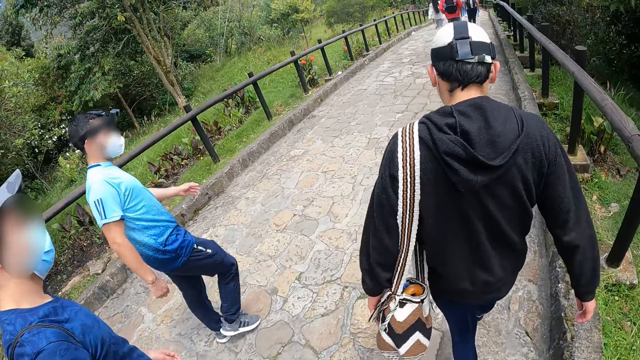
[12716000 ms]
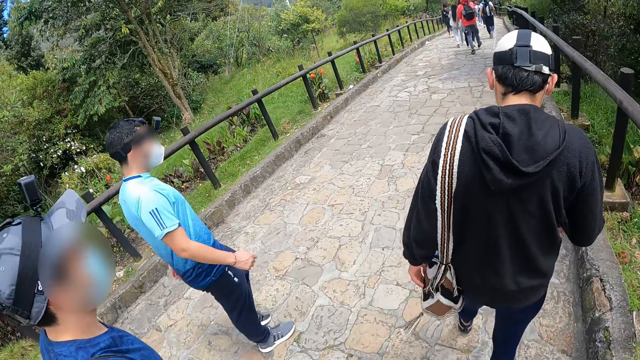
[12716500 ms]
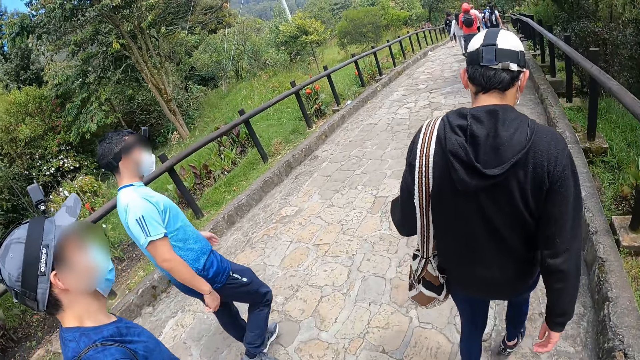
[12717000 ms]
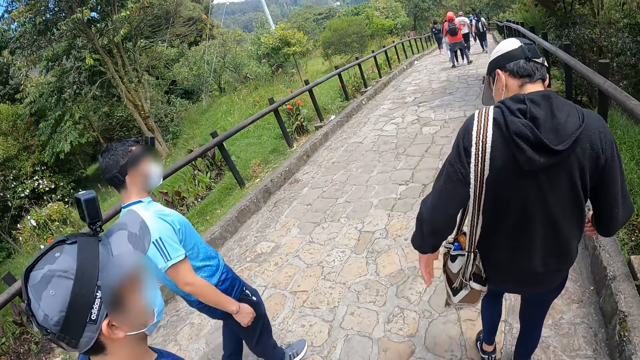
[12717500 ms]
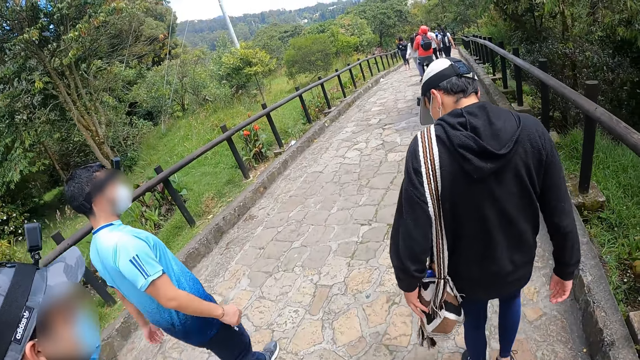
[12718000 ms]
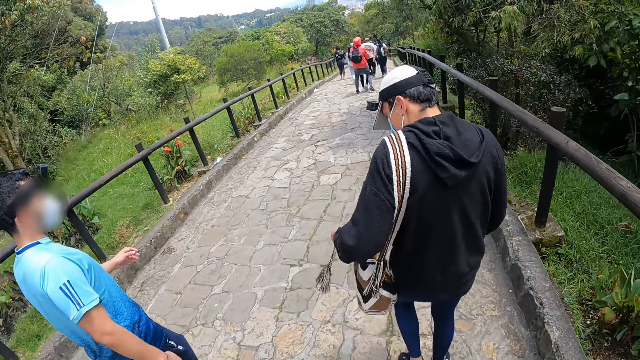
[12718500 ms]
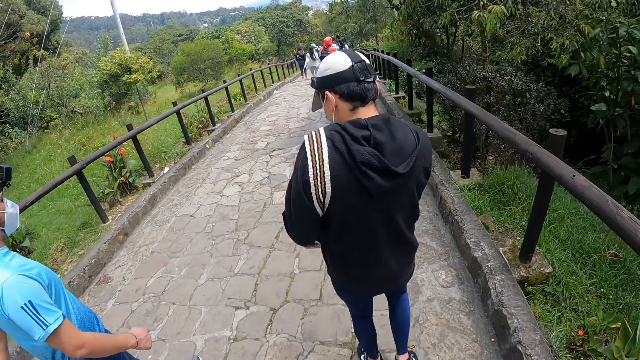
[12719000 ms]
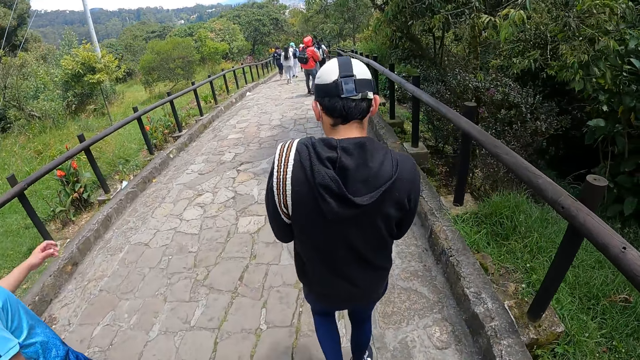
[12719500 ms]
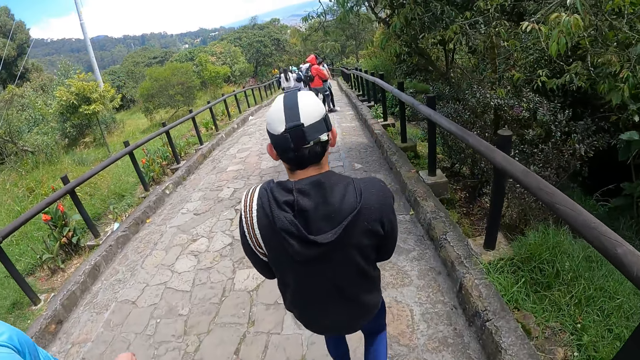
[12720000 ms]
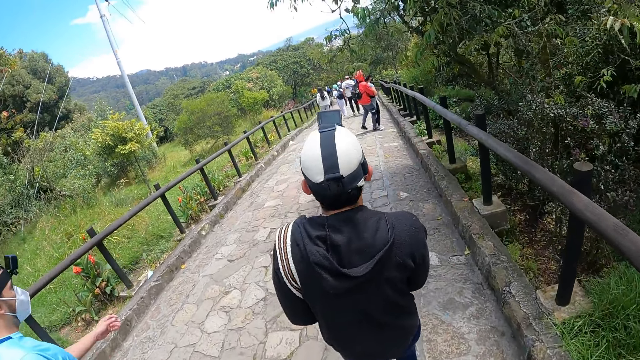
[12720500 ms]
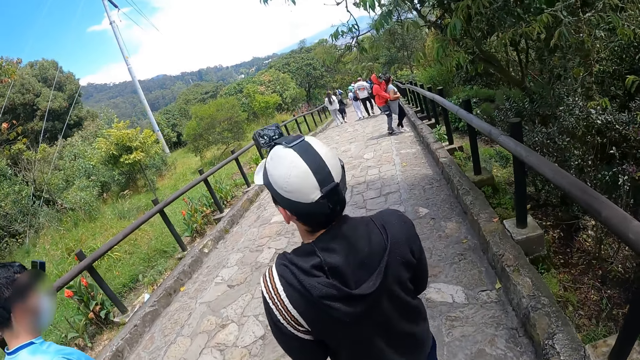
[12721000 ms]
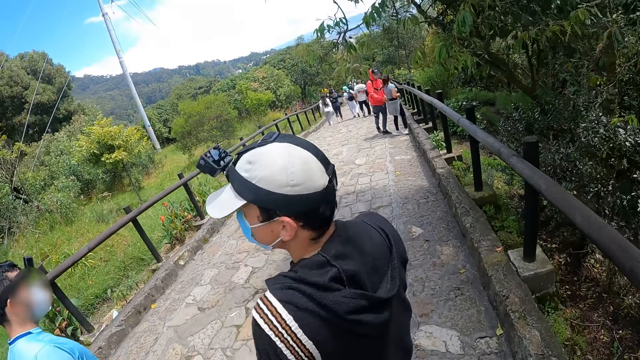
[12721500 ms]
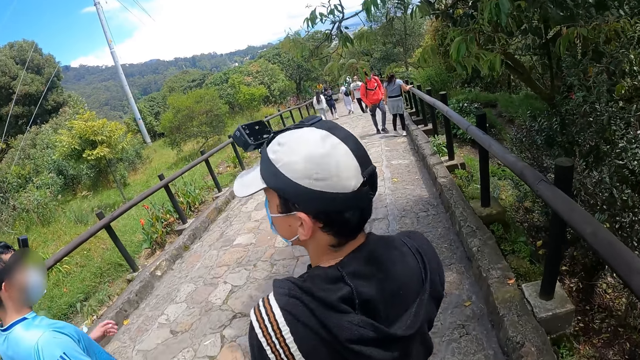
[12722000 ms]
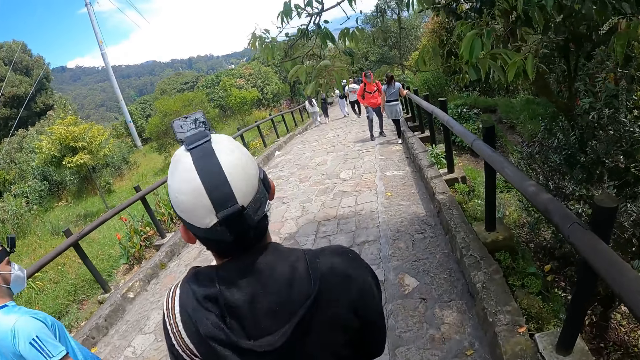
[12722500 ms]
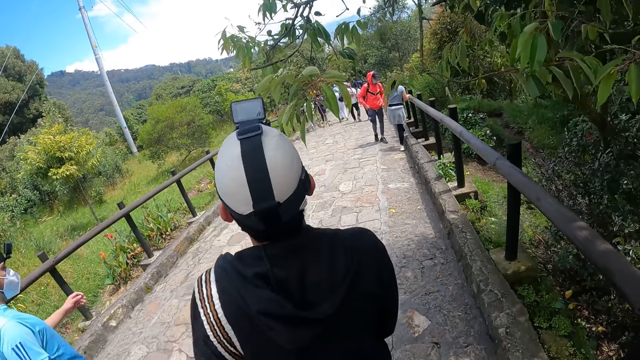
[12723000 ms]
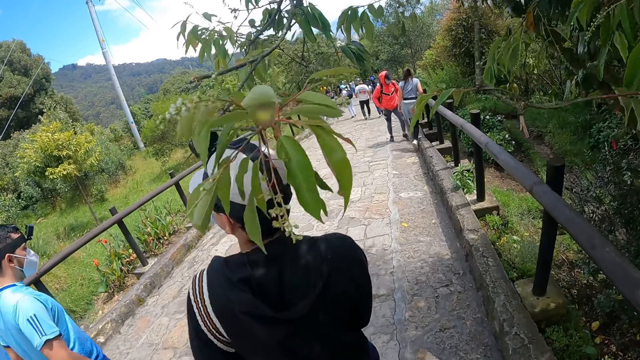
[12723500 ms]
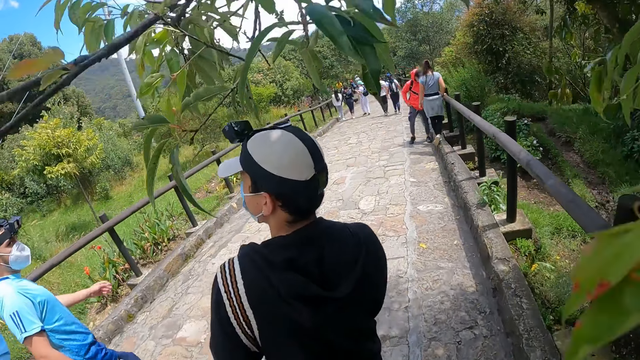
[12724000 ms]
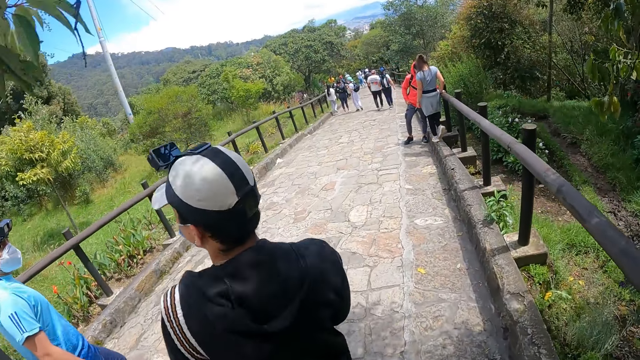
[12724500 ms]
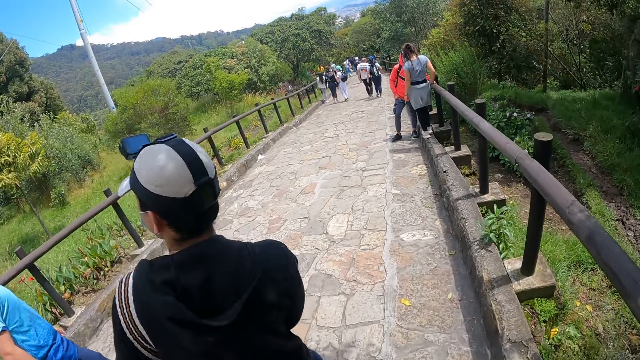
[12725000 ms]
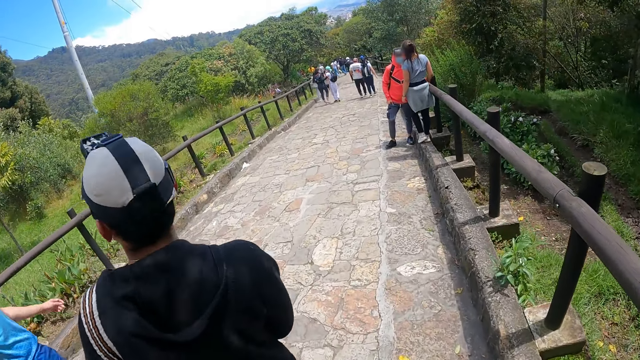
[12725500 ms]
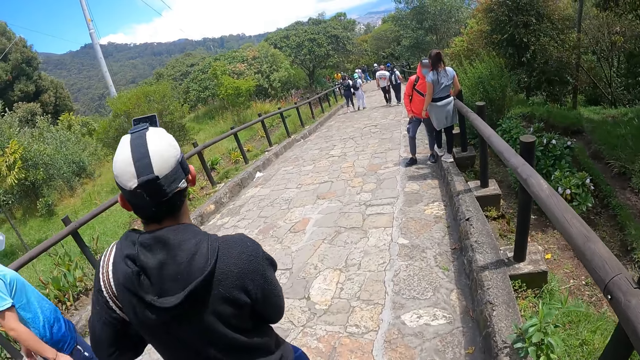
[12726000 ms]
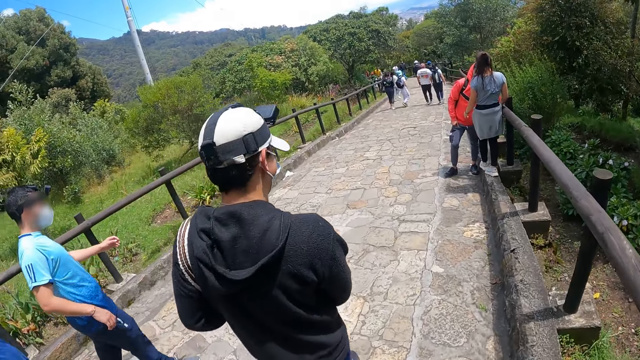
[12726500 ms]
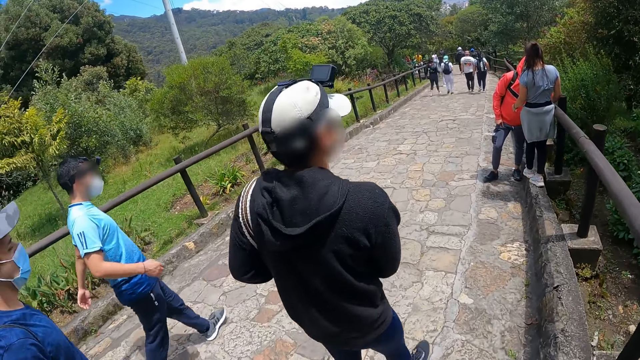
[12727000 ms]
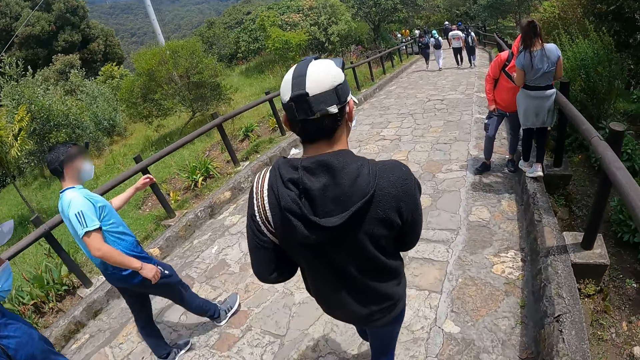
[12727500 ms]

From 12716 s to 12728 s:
A man touches his bag. He holds the bag on his left shoulder with both hands. The man converses with another man.

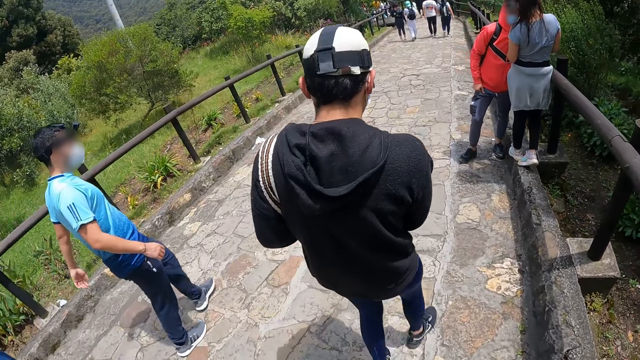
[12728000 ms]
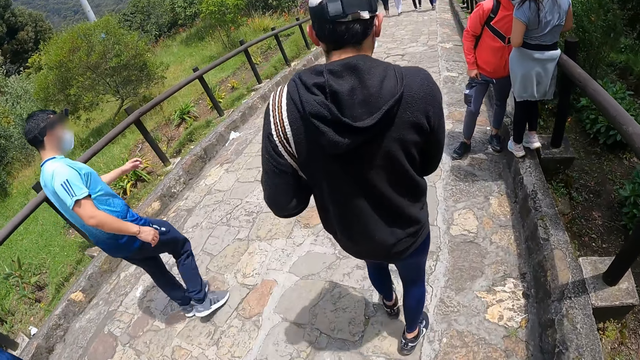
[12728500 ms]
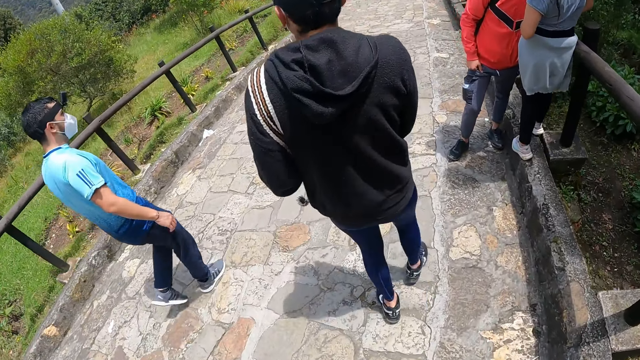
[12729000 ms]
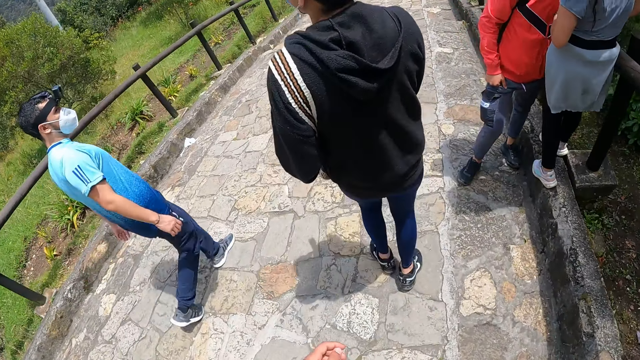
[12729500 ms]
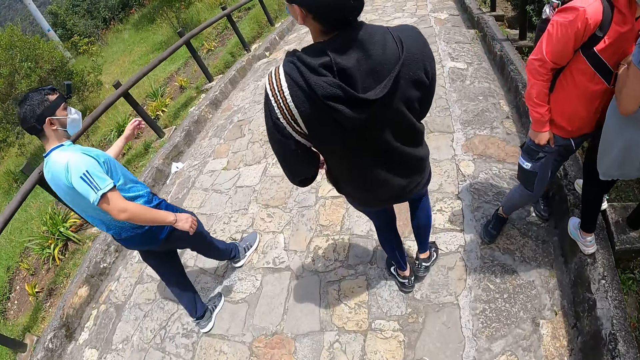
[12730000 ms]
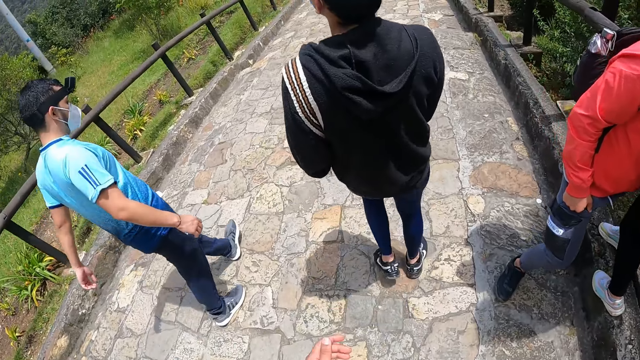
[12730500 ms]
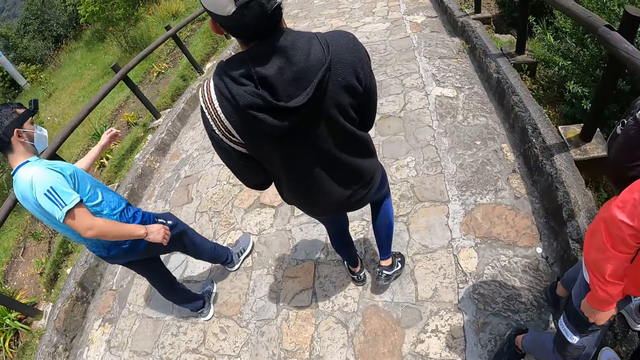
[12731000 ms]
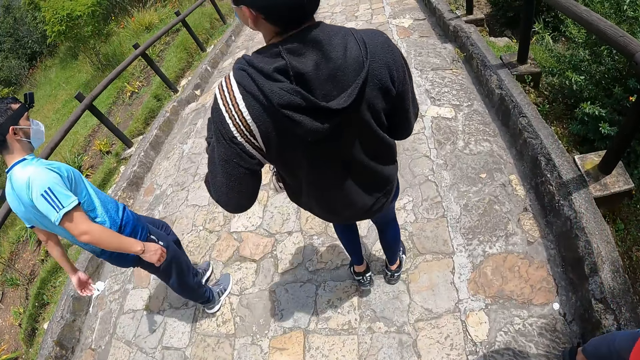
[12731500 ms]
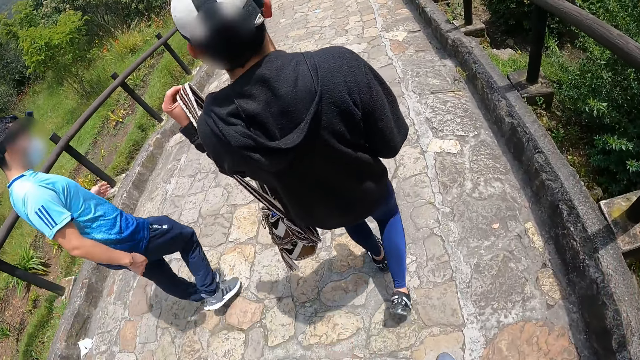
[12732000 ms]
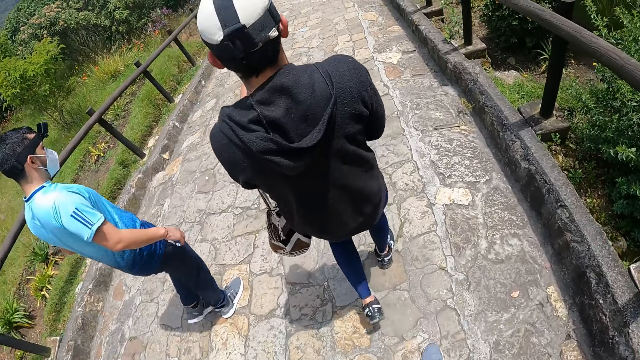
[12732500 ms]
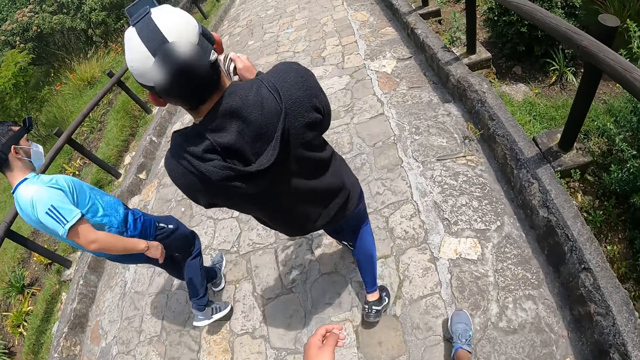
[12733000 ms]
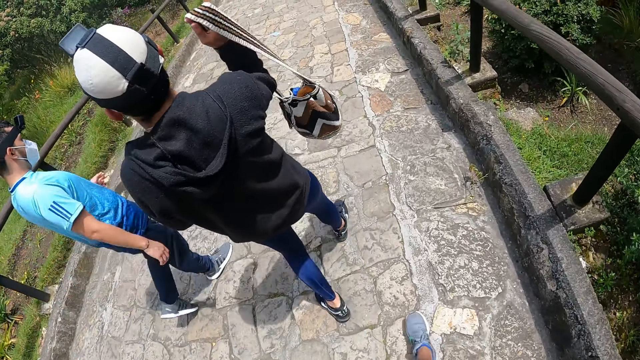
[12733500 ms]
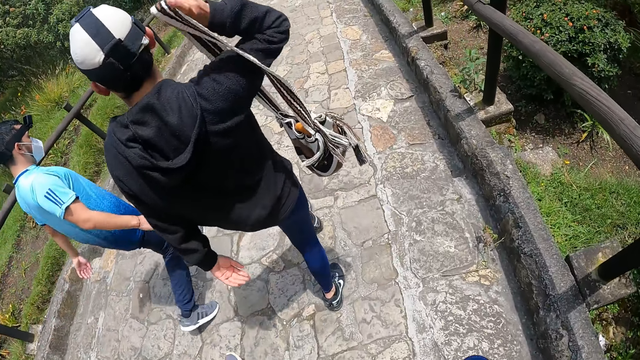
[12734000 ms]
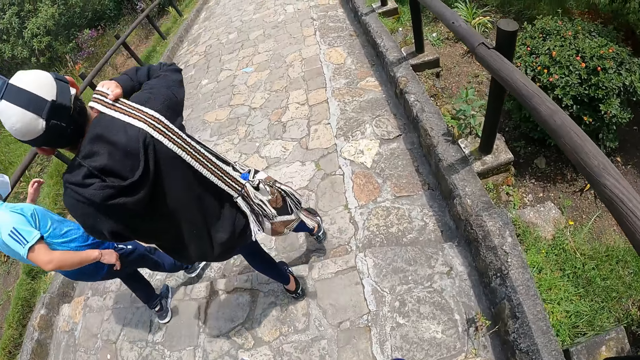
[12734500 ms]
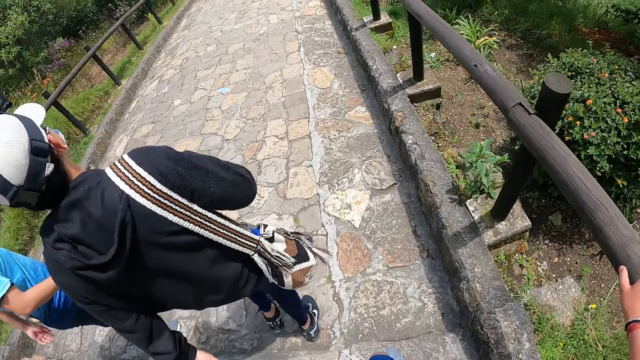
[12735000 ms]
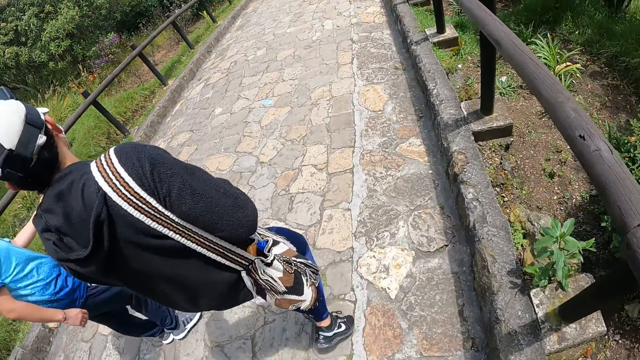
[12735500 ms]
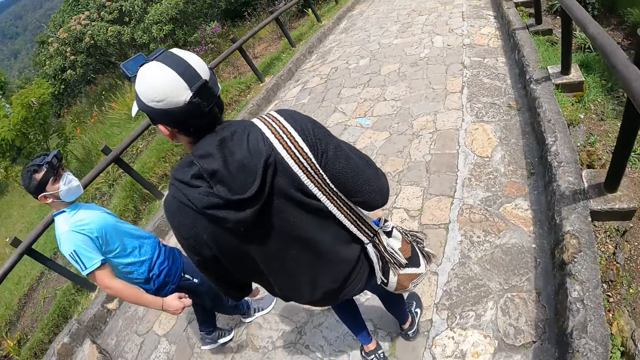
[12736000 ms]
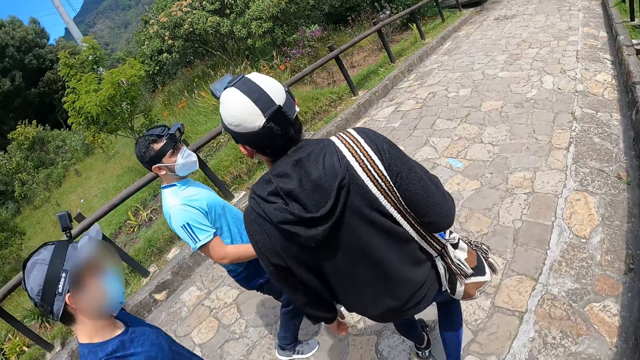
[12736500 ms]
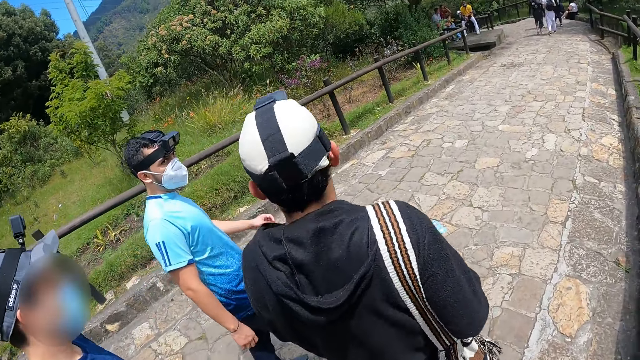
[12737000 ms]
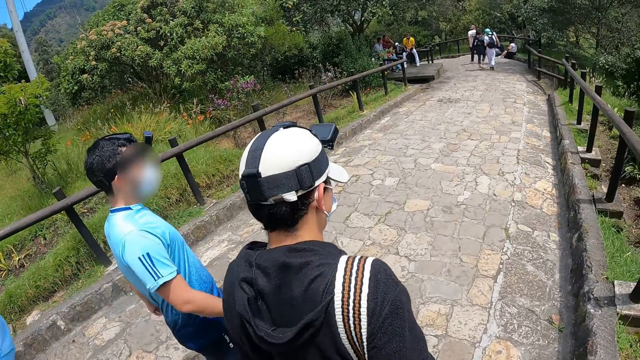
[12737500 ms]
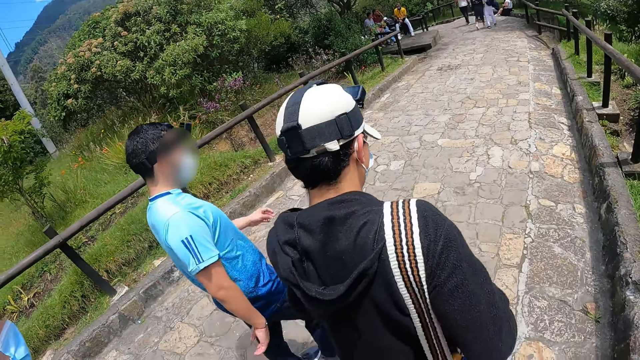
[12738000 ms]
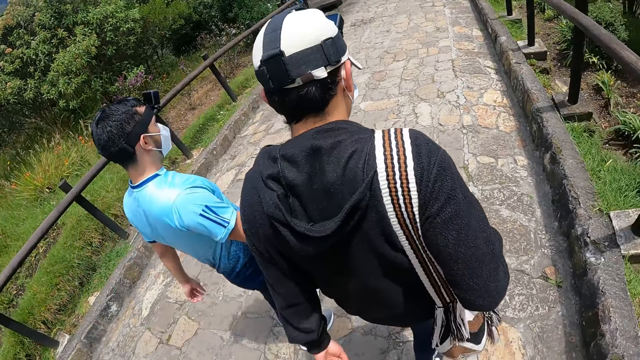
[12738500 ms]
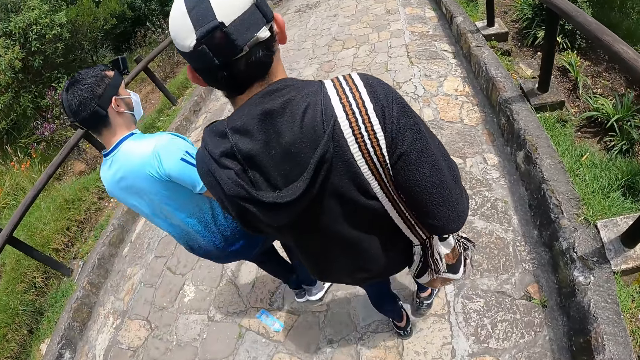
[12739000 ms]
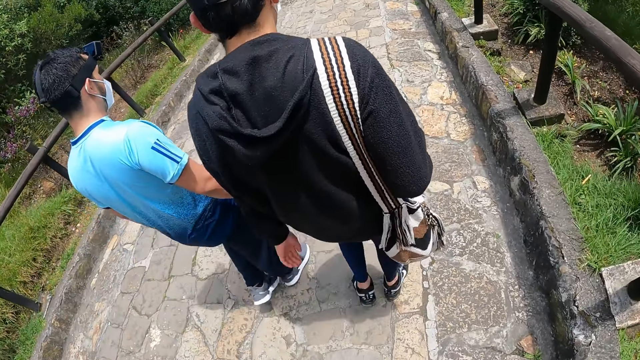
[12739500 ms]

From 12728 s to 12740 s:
A man removes the bag from his left shoulder with his right hand. The man passes the bag from his left hand to his right hand. The man hangs the bag in his right hand on his right shoulder. The camera wearer touches a rail. They look at the colleagues.
